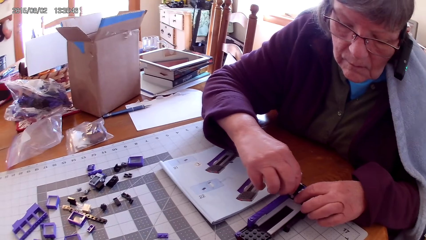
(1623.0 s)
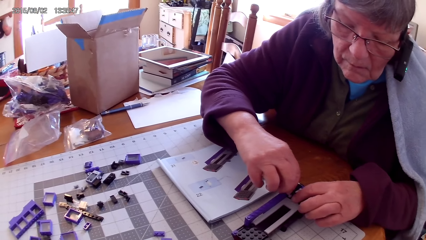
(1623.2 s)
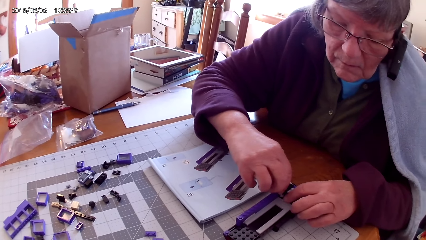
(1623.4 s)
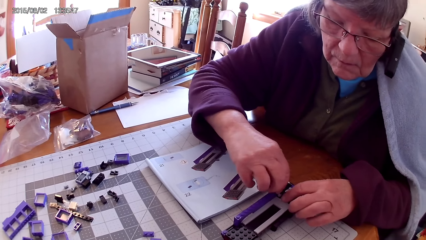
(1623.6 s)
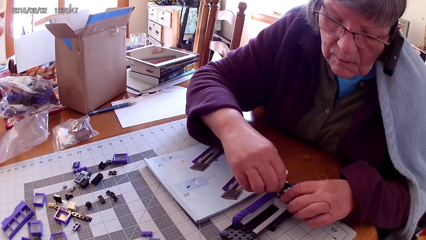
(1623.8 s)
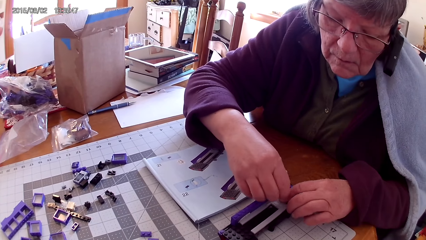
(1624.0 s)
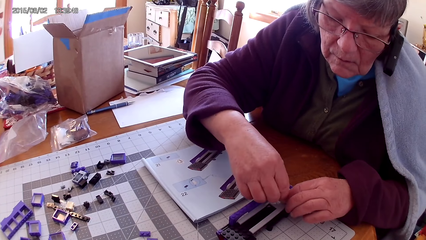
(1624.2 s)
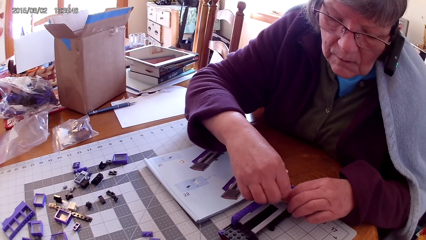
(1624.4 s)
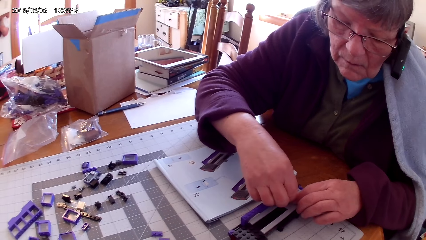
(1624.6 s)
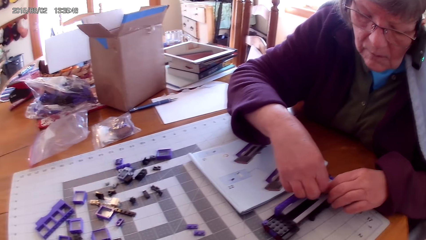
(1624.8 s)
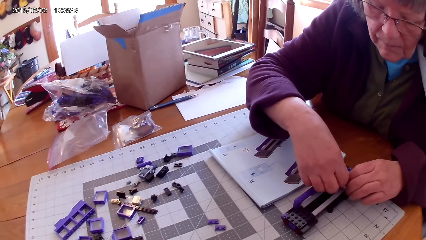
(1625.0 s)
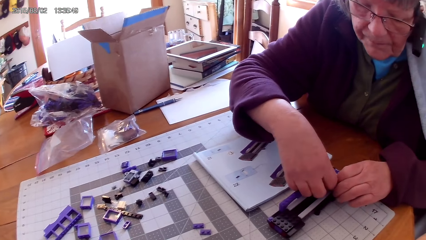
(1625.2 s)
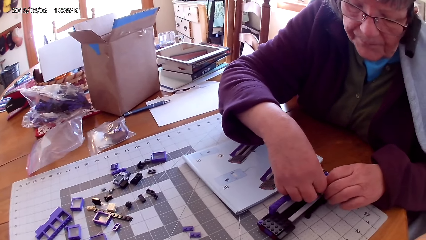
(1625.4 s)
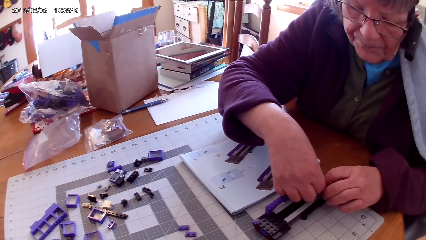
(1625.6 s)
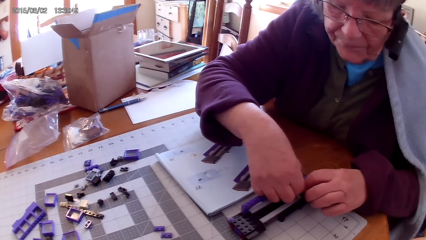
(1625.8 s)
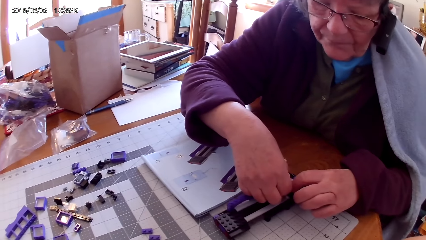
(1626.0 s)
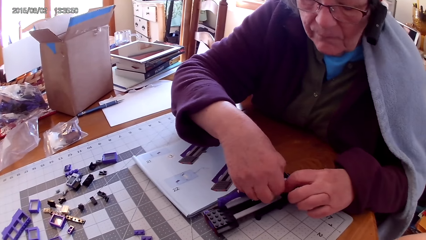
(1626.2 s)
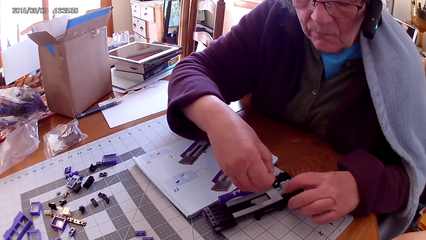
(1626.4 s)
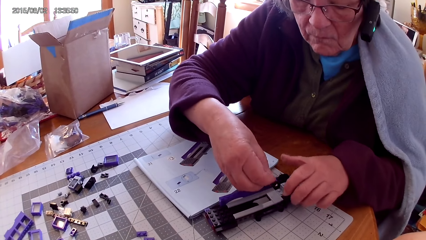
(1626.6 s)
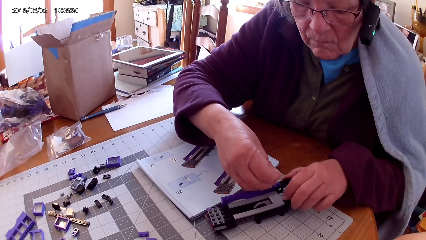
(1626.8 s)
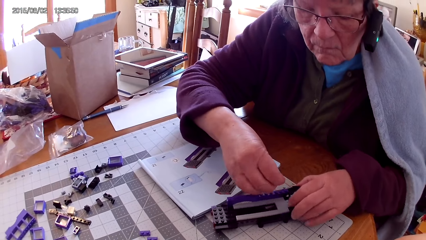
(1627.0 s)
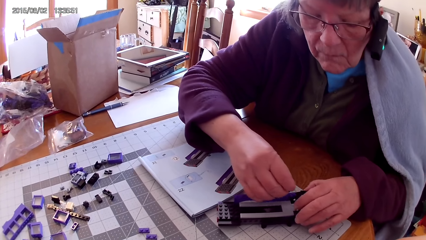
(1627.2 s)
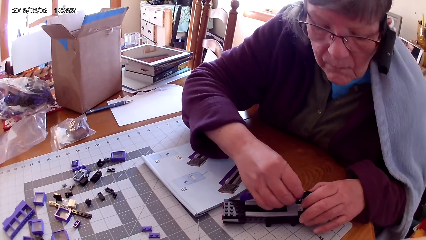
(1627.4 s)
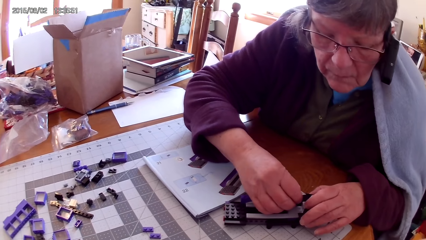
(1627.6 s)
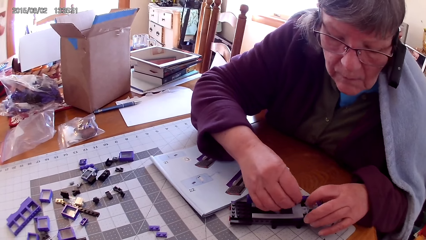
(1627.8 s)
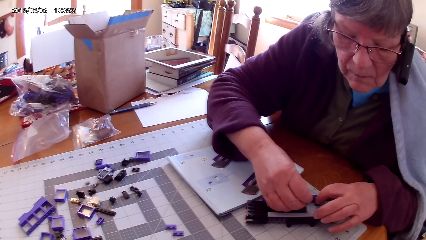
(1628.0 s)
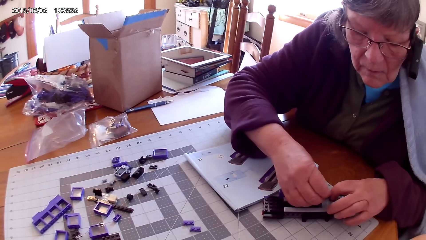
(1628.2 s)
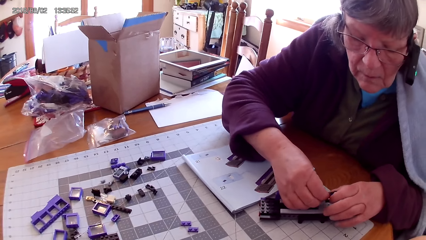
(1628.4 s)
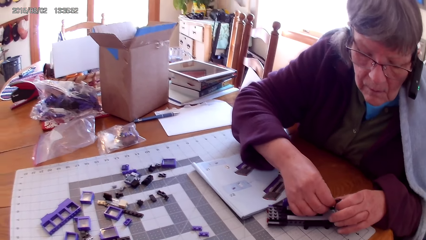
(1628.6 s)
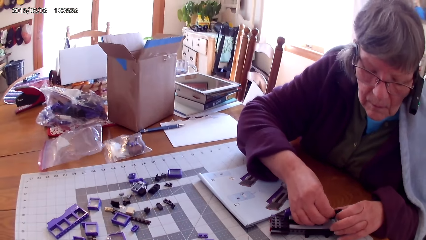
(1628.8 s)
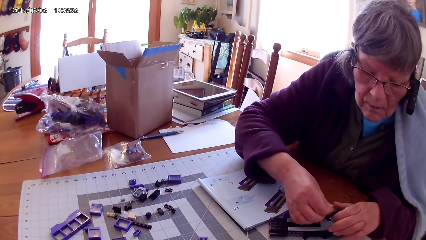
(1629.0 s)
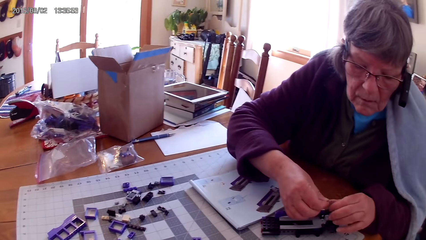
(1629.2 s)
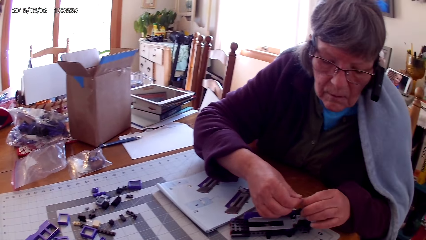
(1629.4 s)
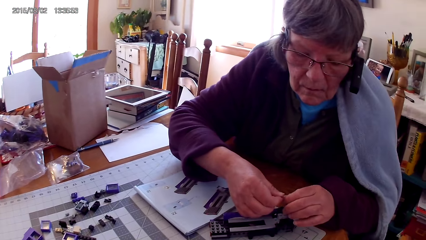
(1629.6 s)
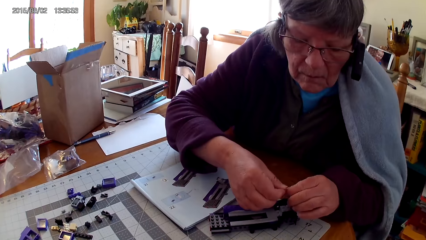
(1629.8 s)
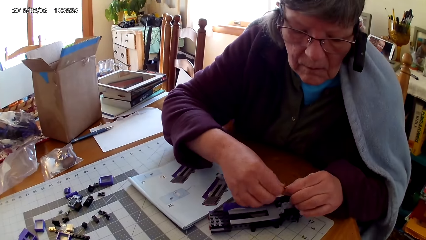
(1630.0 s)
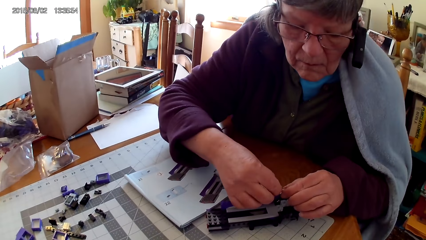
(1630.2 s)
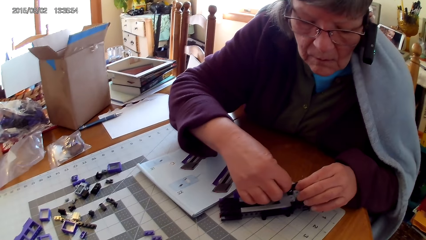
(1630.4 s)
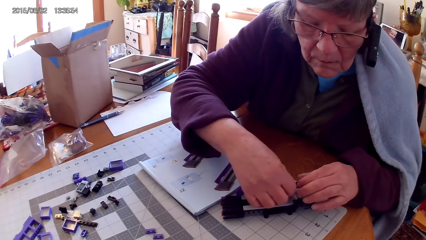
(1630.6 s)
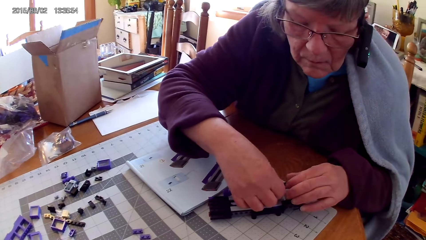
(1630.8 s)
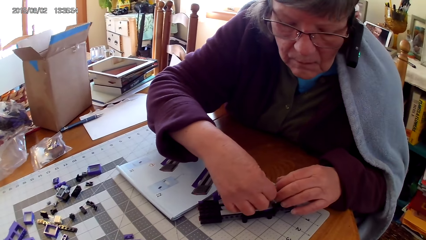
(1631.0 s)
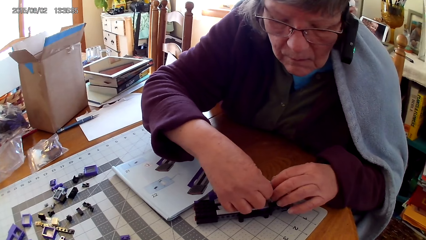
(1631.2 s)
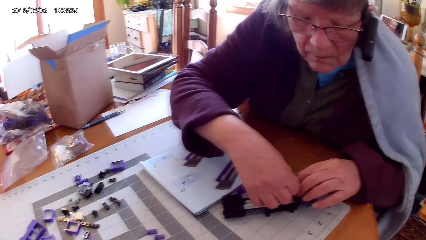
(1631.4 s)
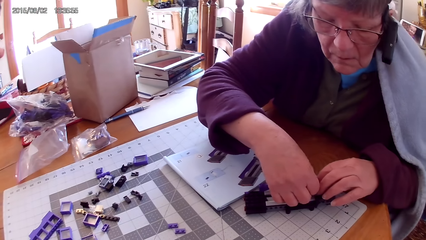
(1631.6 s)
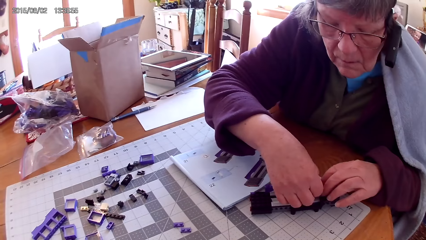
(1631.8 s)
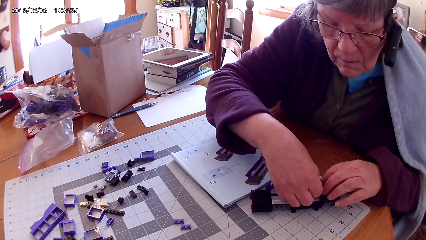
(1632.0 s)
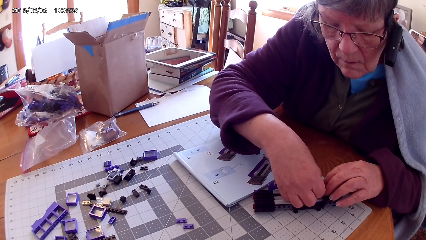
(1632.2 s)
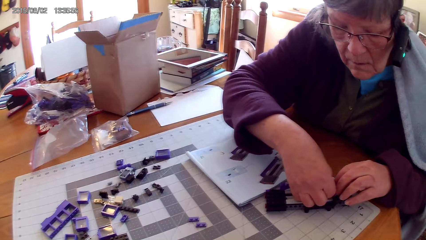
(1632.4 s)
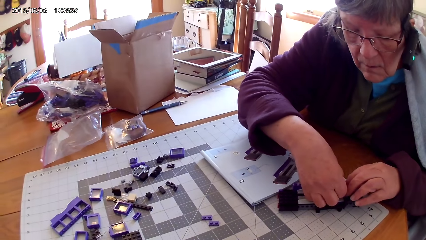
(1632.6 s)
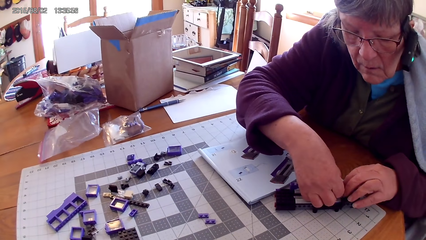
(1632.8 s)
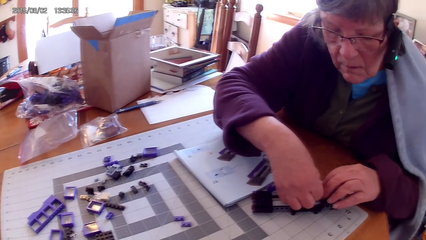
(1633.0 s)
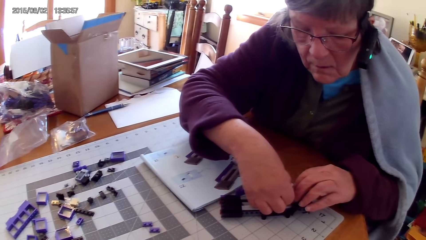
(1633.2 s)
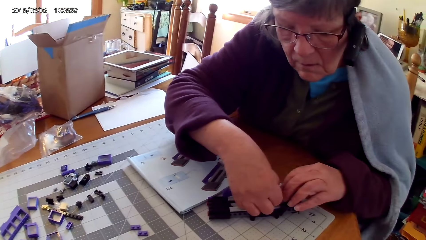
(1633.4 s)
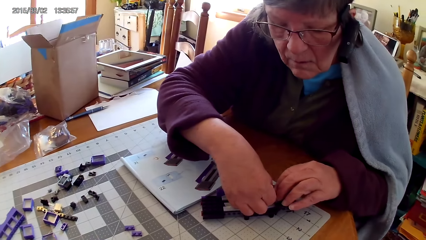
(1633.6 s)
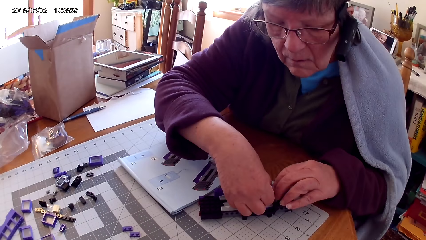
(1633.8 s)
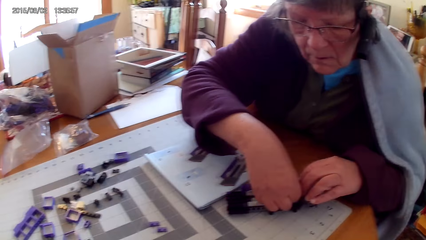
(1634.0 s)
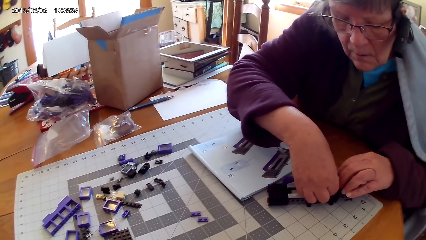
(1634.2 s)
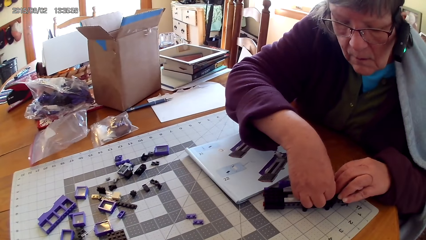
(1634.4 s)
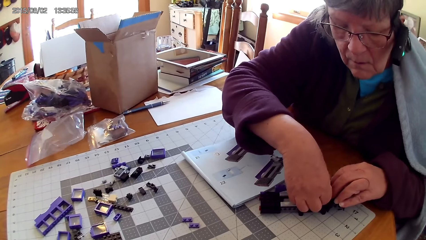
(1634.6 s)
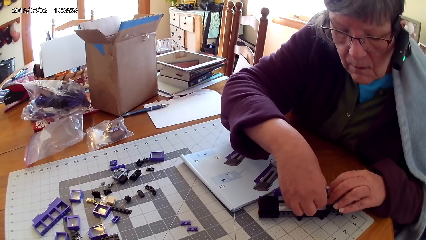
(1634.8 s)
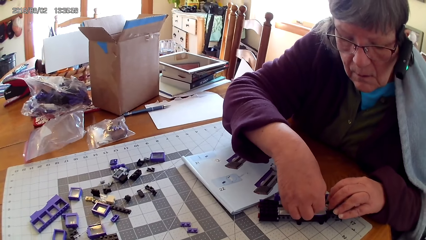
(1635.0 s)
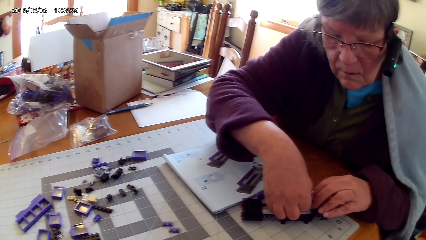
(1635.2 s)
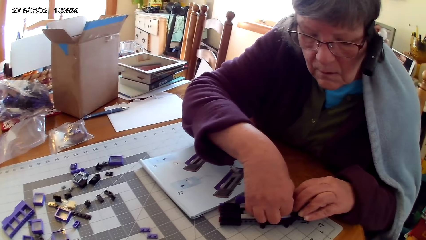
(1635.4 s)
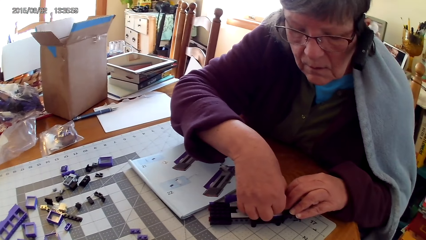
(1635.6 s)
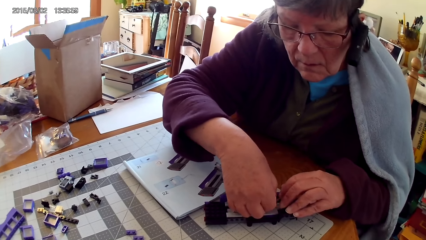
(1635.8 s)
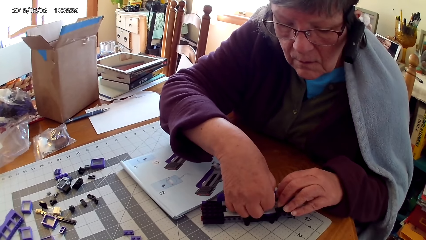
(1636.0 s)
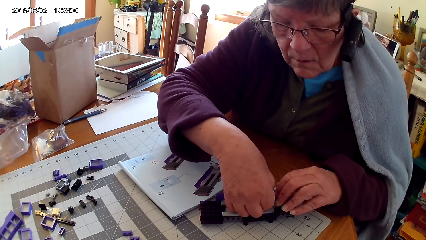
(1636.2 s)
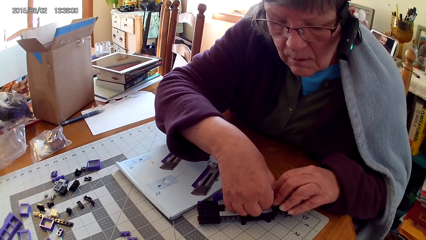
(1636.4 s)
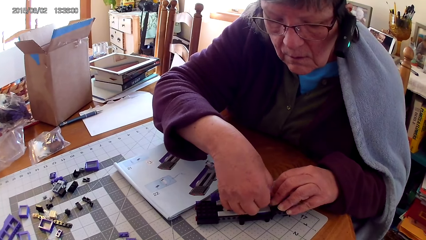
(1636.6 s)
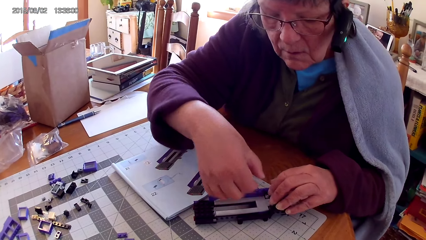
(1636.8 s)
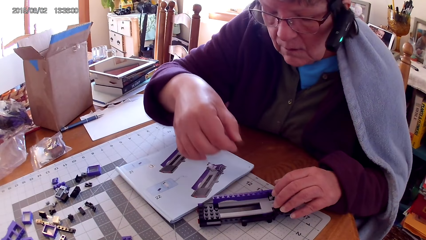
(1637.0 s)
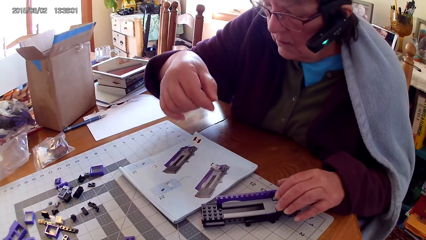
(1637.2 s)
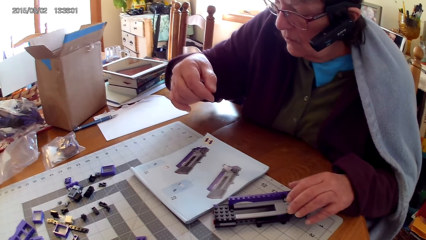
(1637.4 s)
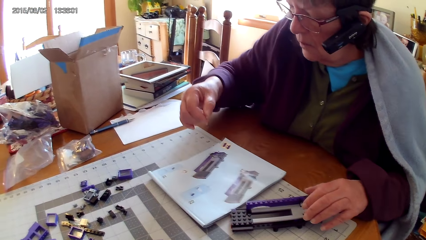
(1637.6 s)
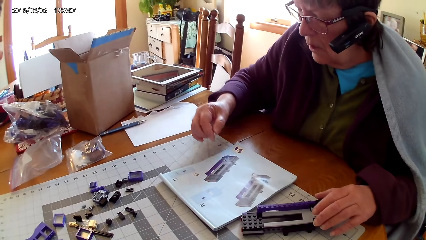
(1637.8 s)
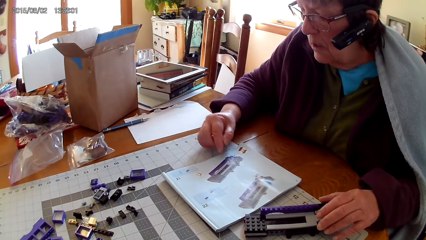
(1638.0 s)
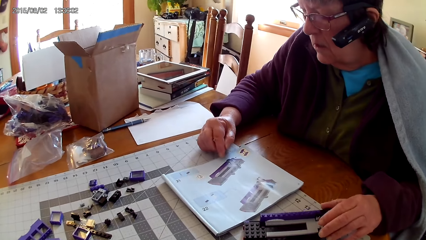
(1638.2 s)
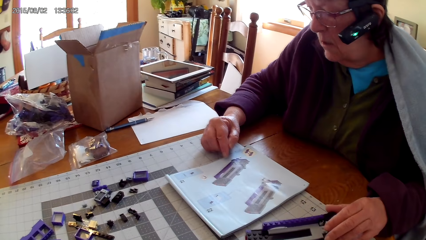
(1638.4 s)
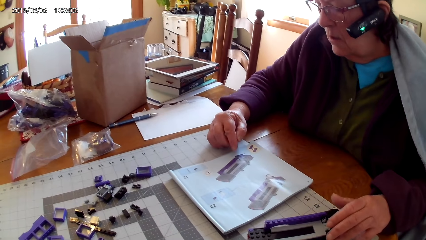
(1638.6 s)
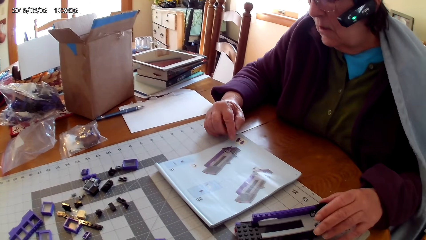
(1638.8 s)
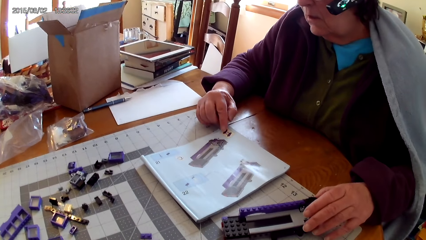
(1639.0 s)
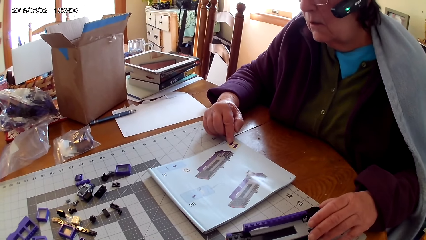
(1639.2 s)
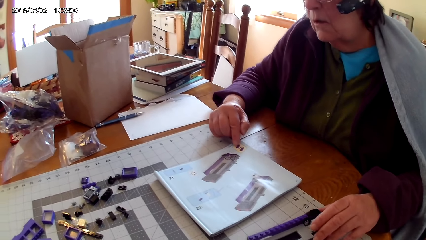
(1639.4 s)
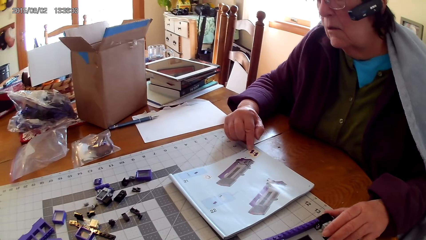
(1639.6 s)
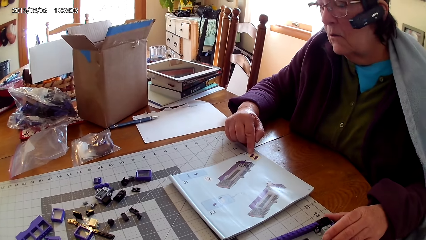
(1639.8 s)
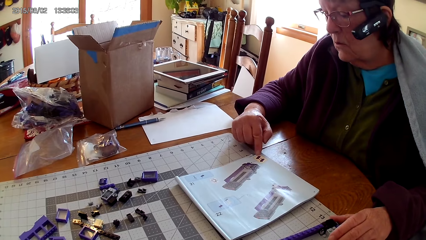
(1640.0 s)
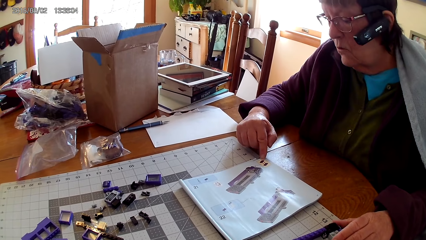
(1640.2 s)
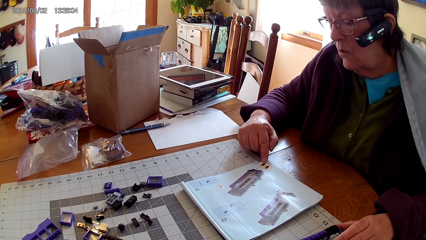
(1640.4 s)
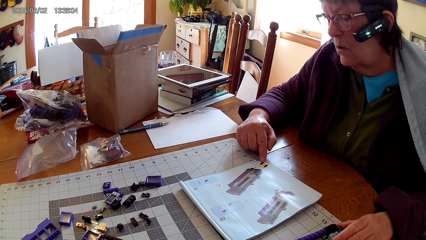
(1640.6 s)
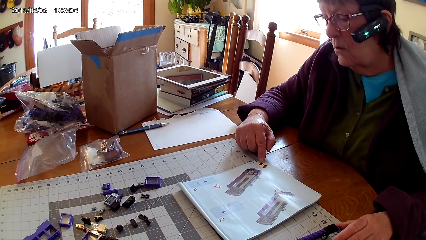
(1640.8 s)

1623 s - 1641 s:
The camera wearer looks around. A person fixes a spare part in something. The person points at a drawing on the book. The person touches the lego book.
